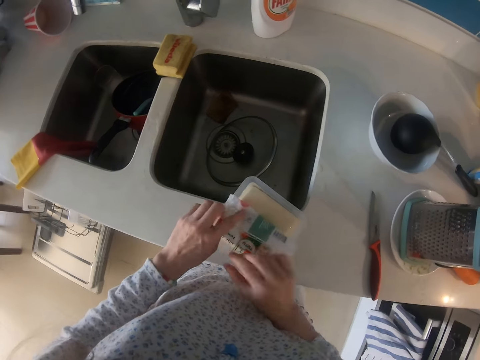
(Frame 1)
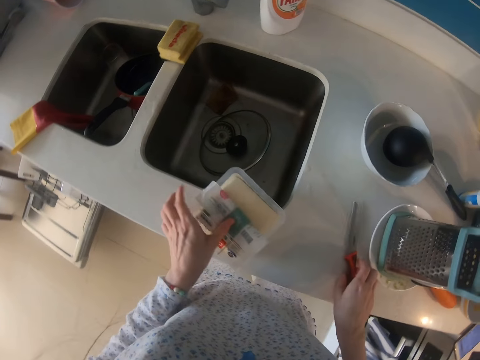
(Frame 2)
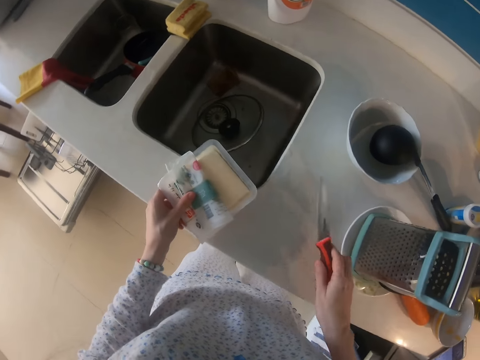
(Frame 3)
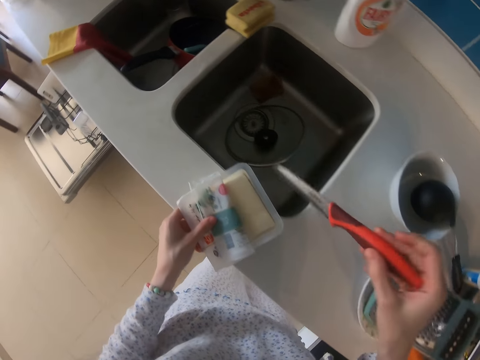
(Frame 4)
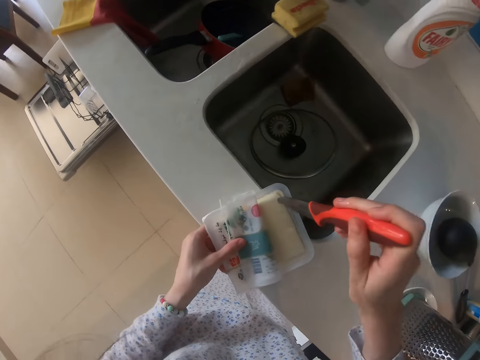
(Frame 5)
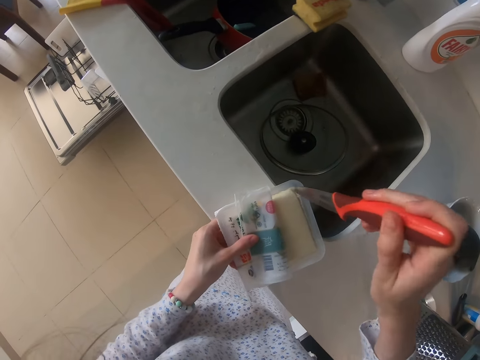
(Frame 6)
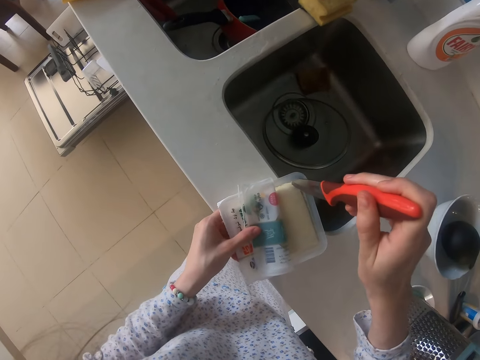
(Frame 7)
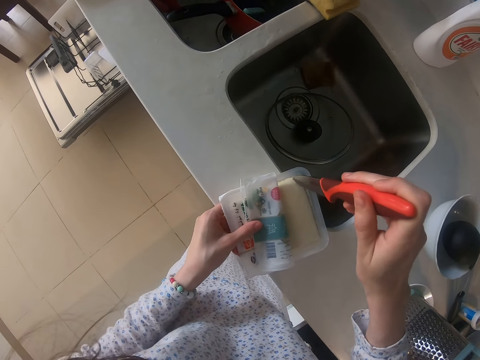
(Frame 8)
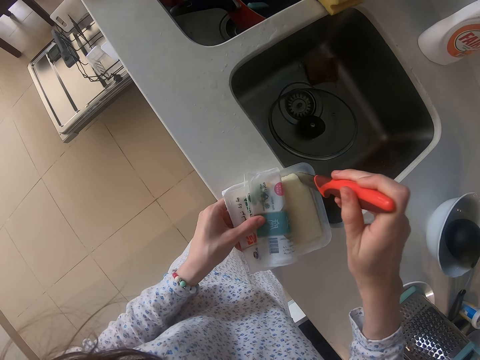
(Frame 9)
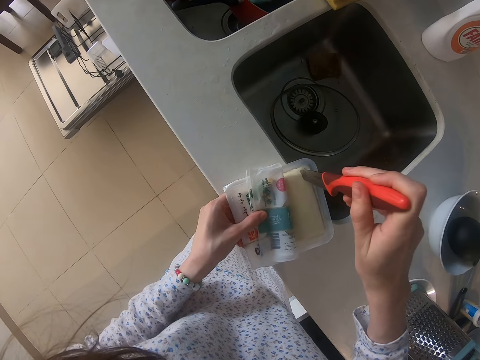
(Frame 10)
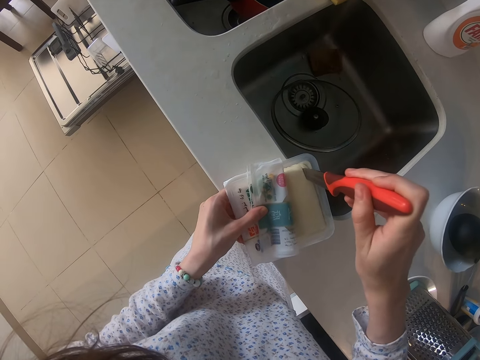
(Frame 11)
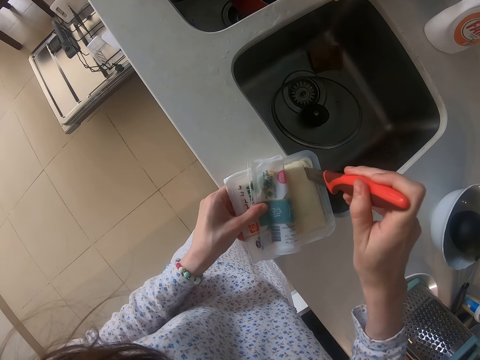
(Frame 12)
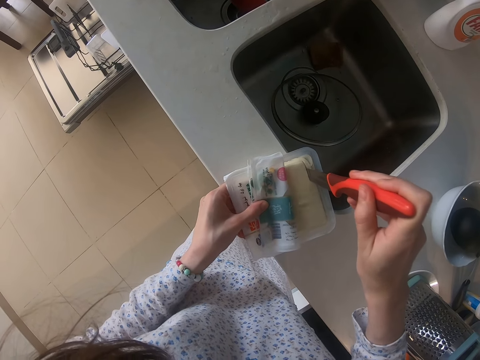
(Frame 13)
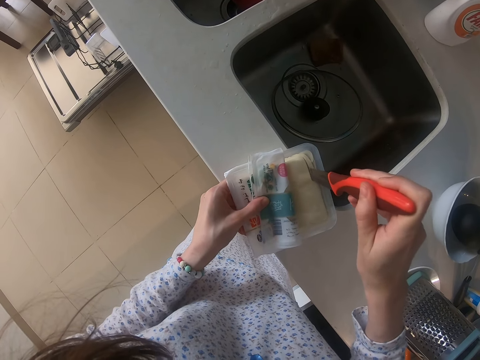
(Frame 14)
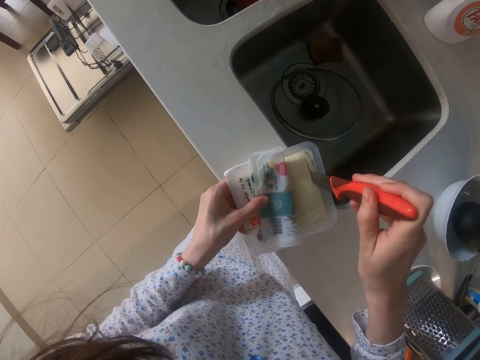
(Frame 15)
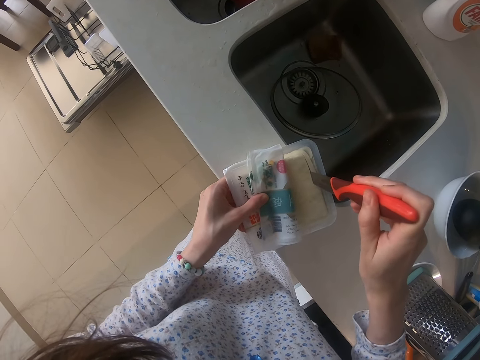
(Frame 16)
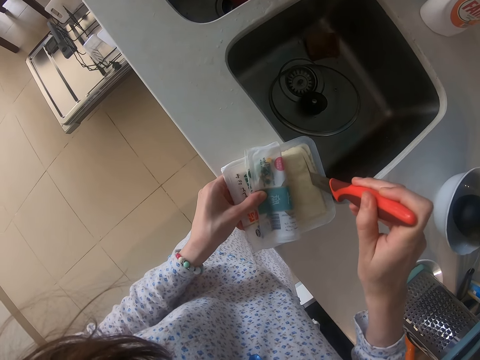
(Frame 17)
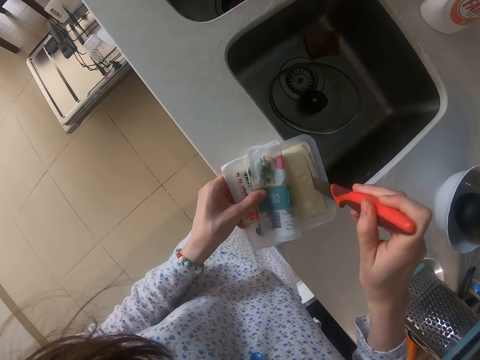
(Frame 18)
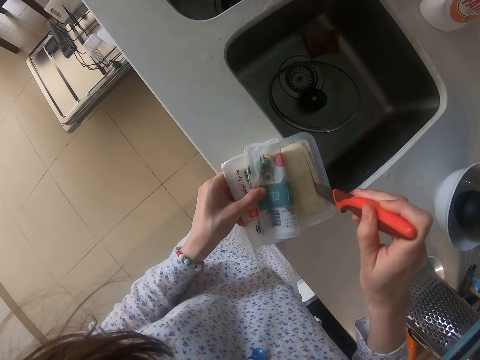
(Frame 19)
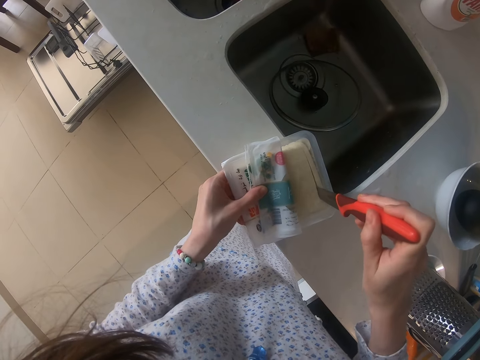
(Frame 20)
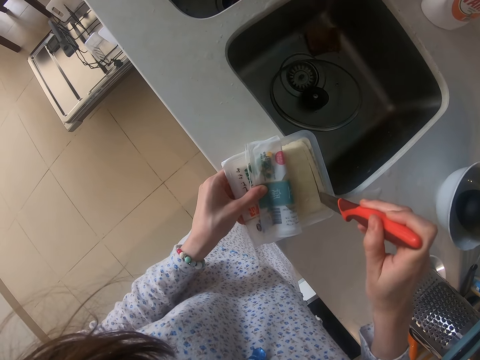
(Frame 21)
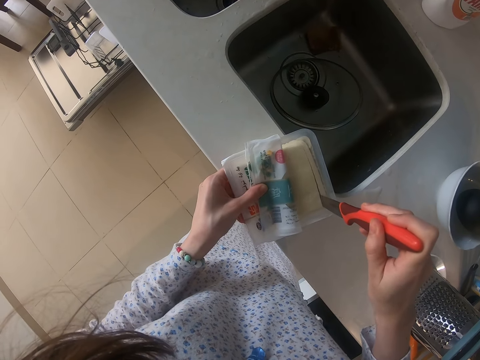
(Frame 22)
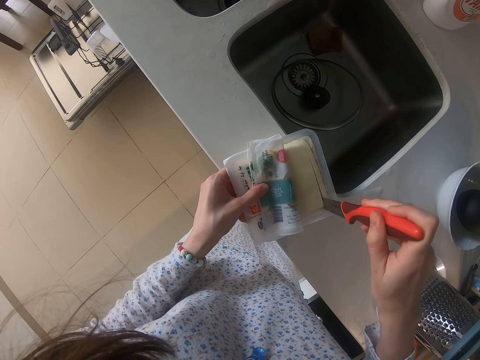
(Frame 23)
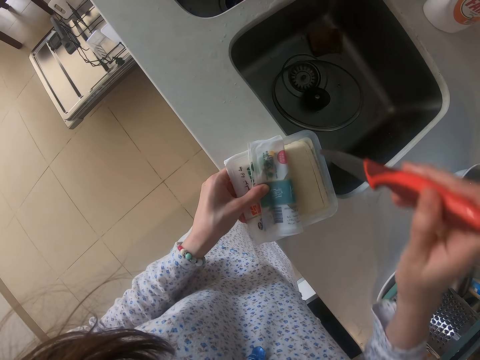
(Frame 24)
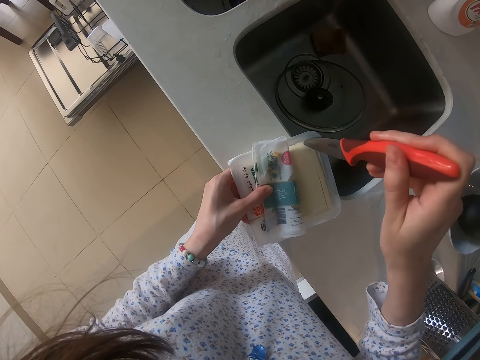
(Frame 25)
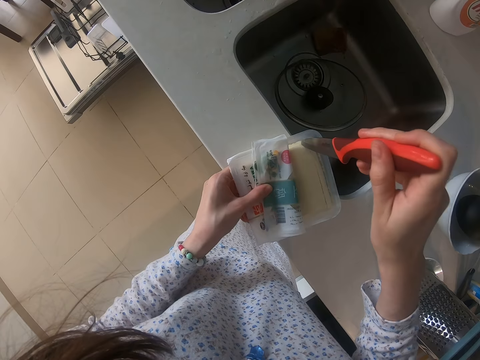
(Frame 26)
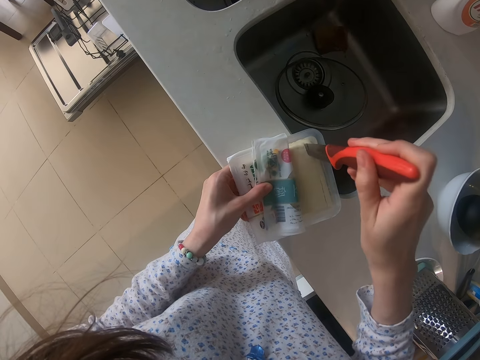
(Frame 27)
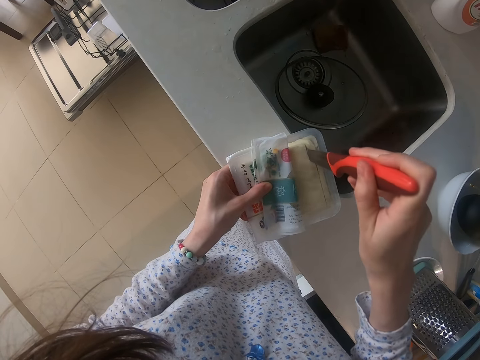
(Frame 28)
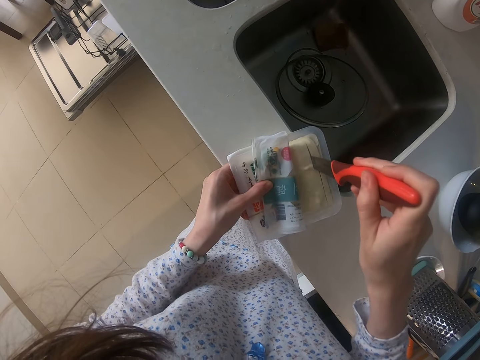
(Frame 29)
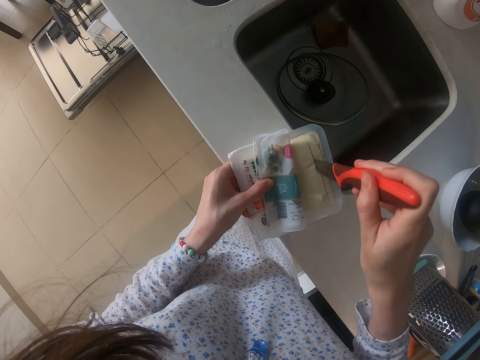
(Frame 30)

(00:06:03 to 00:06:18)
The camera wearer moves a packaging. They pick up the knife. They cut the butter or cheese with the knife.

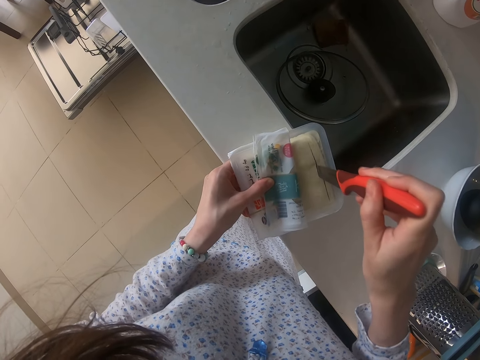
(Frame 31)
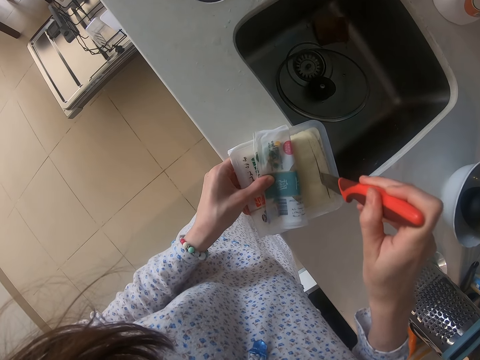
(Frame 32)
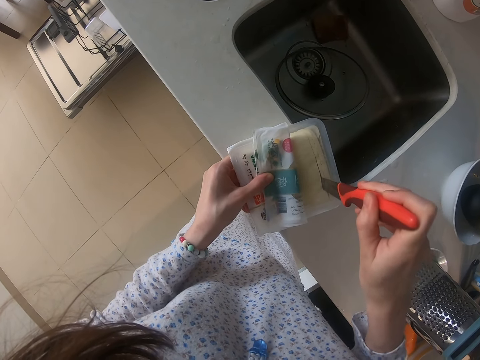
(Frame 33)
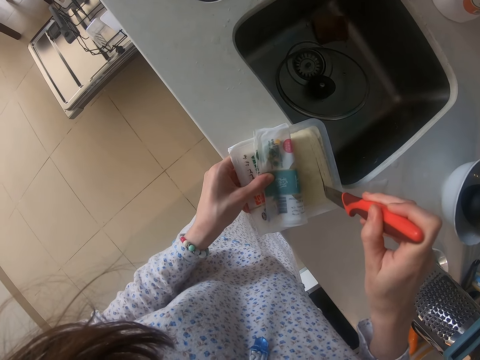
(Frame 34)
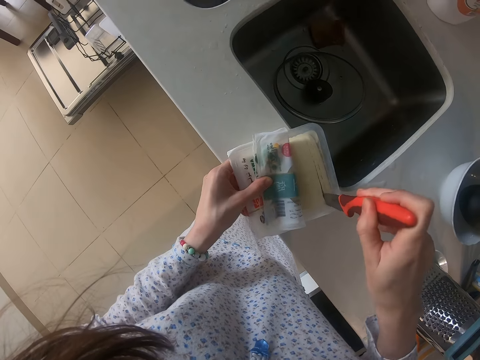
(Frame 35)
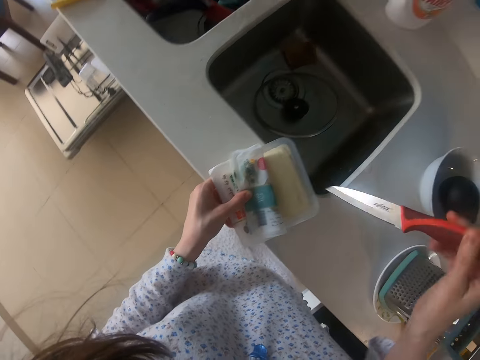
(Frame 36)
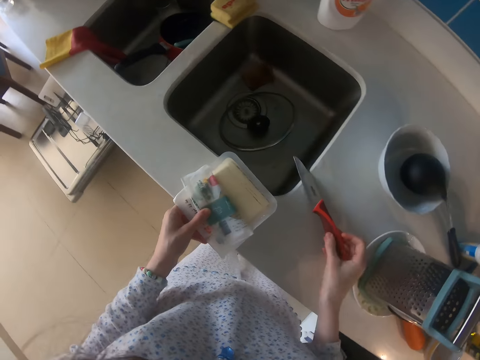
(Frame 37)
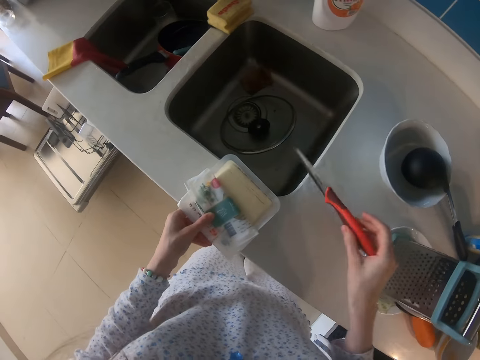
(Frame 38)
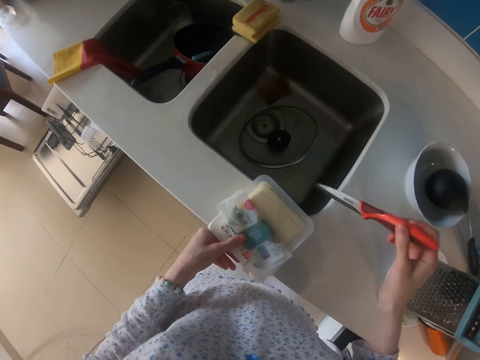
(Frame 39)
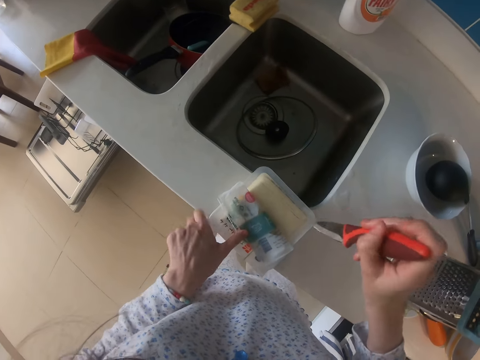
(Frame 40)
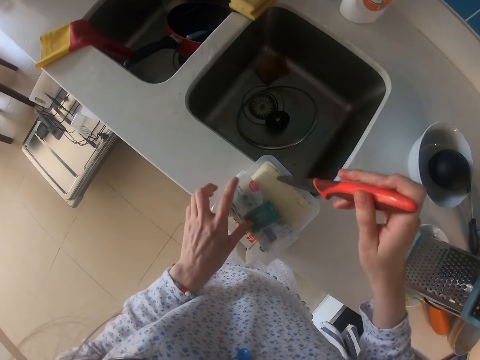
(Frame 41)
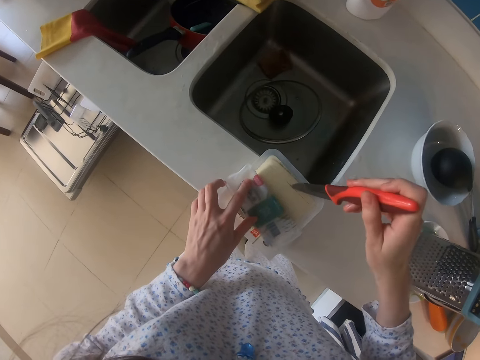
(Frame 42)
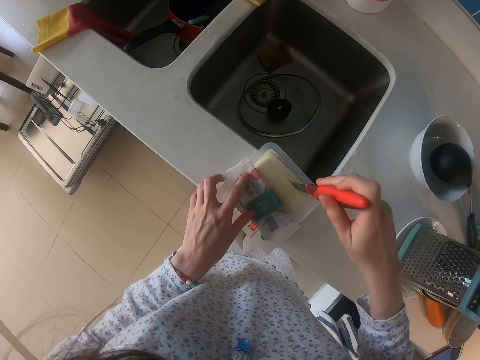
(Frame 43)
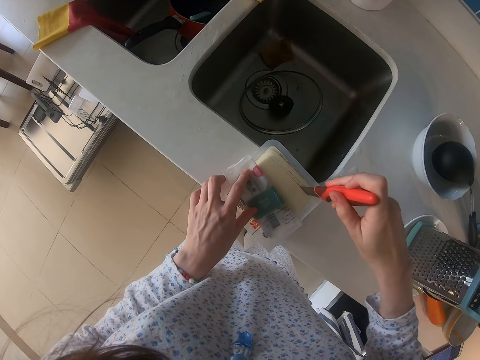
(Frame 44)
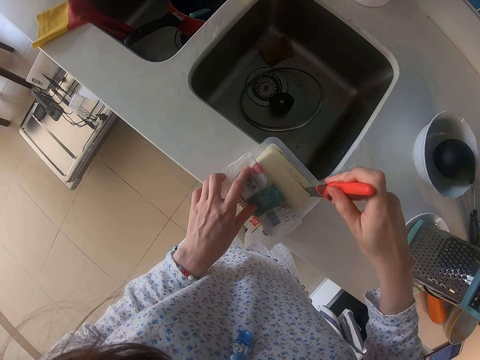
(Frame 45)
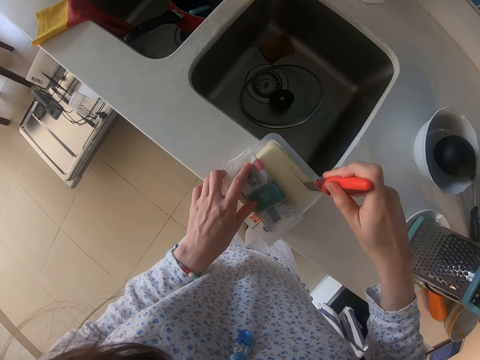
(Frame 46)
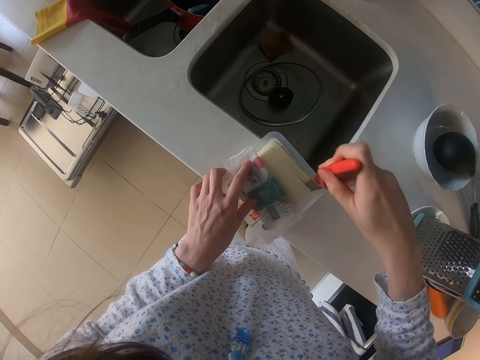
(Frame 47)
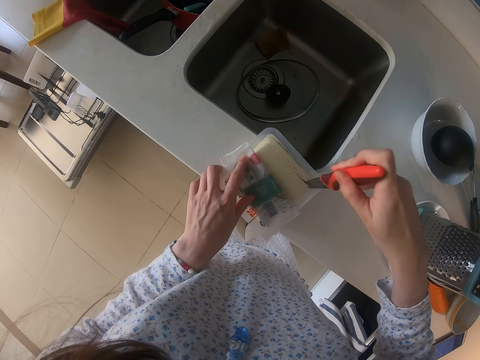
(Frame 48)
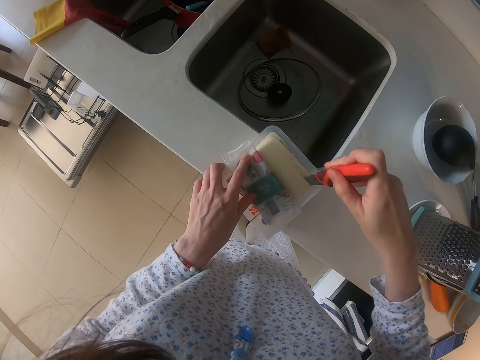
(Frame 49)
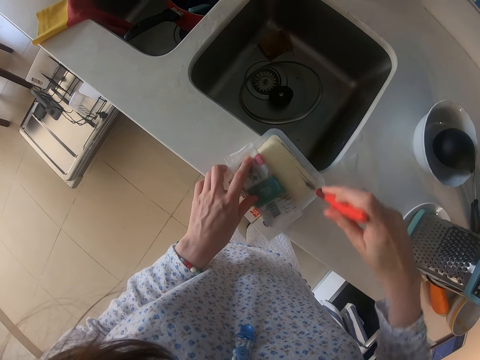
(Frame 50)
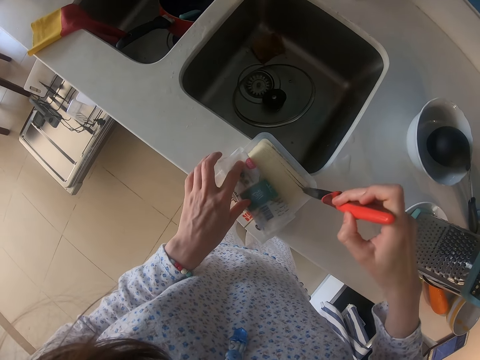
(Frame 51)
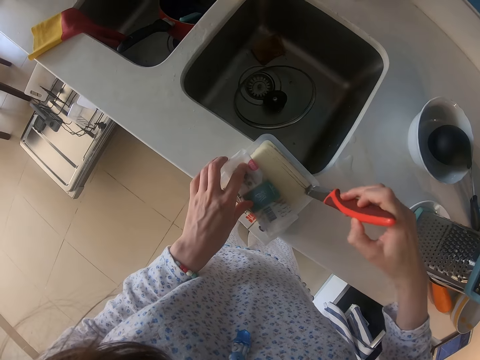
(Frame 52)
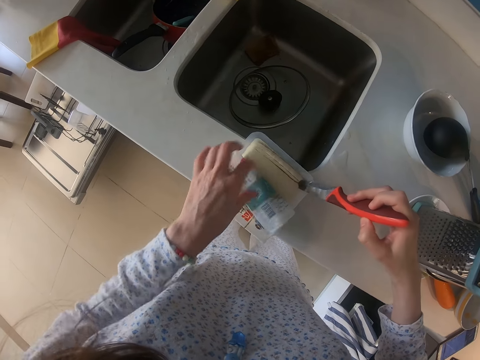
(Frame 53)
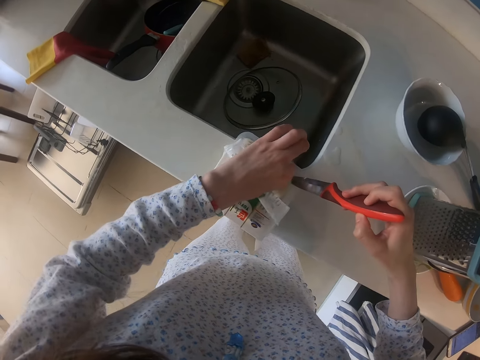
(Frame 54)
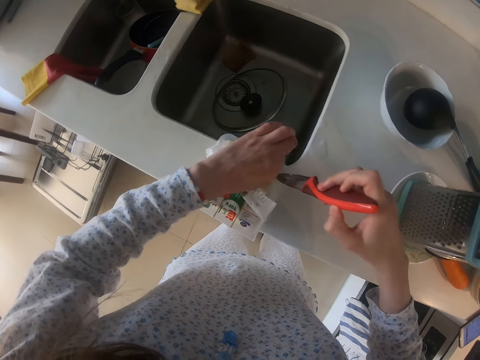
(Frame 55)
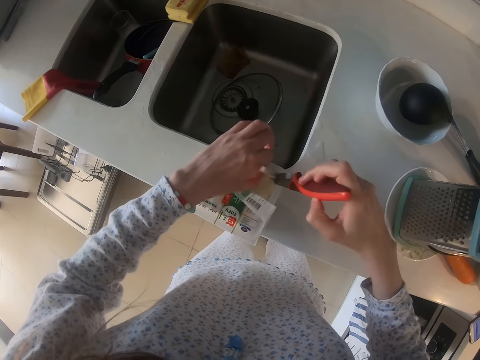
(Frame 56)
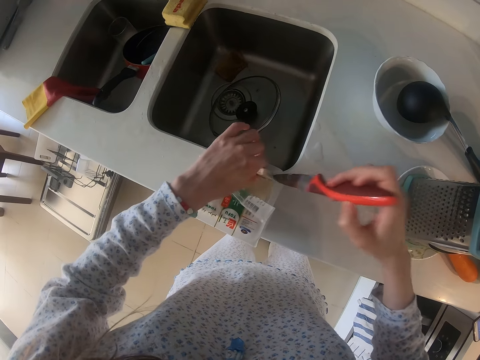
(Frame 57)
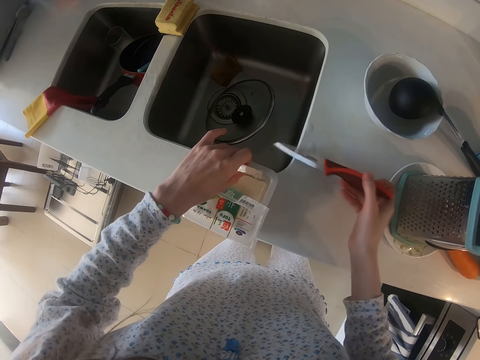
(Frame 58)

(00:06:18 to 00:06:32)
The camera wearer lifts up the knife. They place the knife on the countertop. They pick up the knife. They cut the cheese. They remove a piece of cheese.
